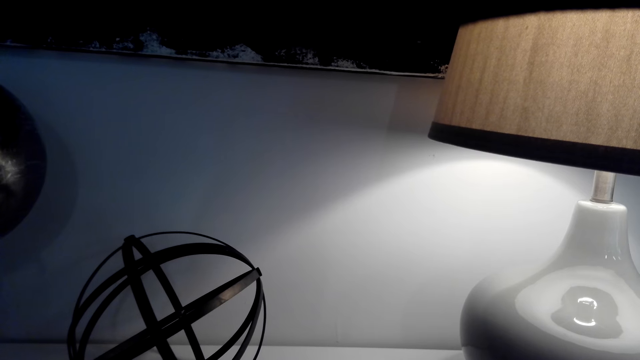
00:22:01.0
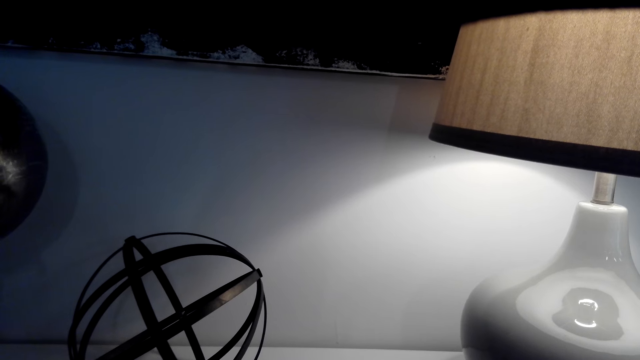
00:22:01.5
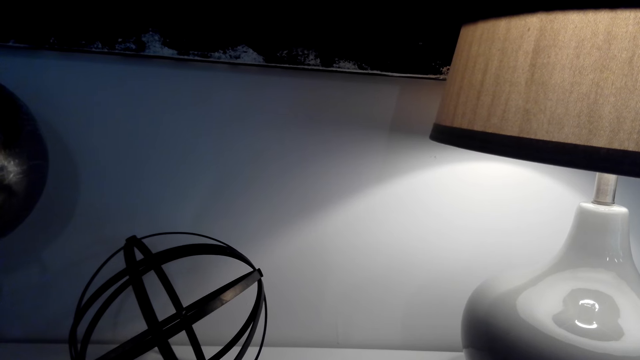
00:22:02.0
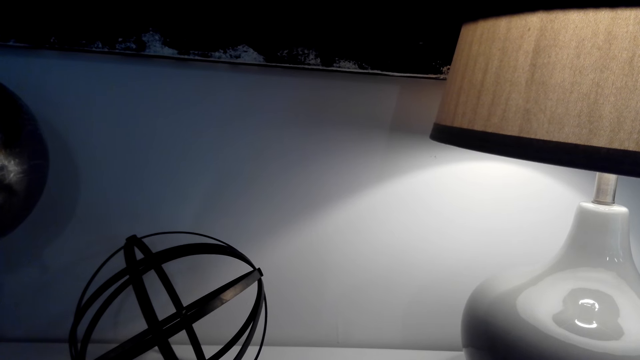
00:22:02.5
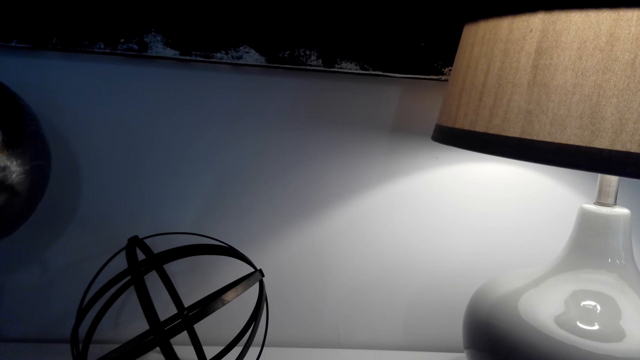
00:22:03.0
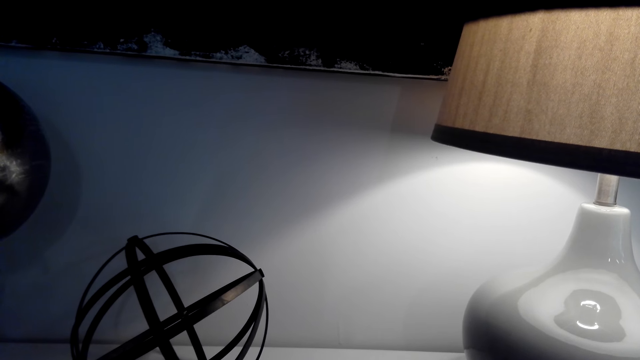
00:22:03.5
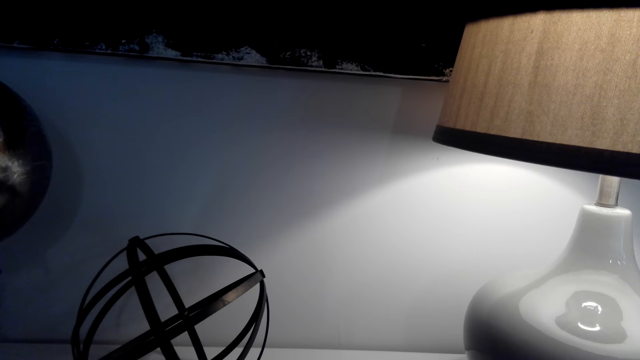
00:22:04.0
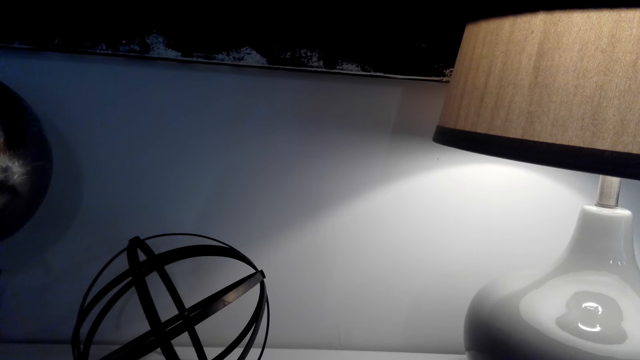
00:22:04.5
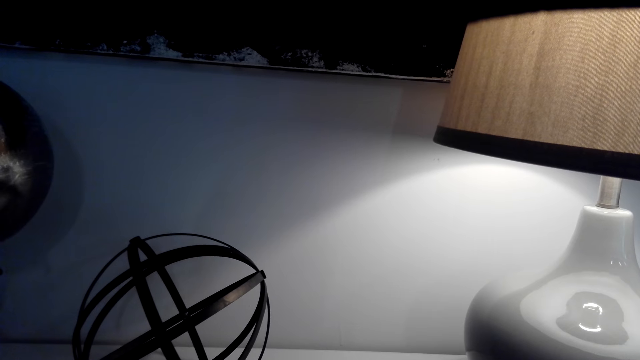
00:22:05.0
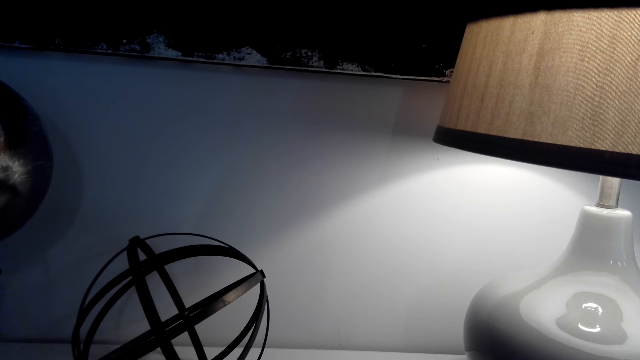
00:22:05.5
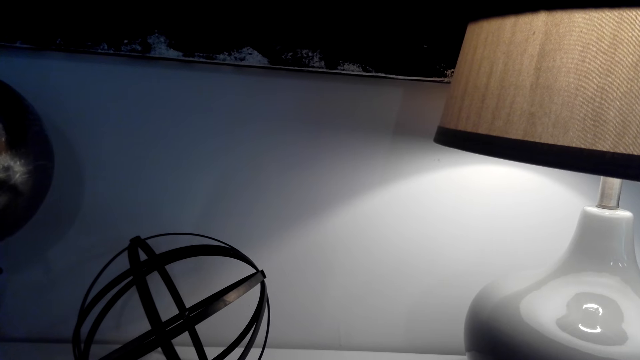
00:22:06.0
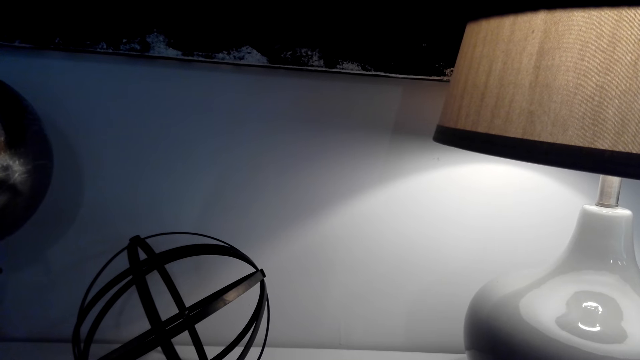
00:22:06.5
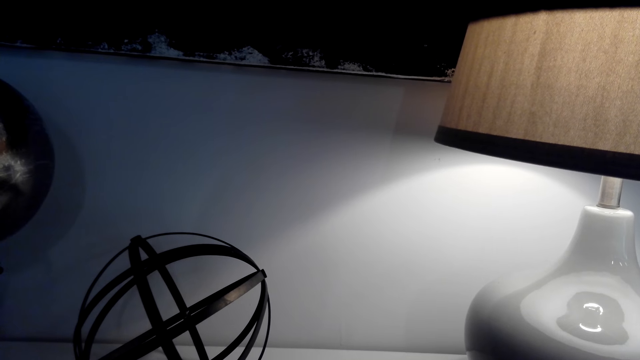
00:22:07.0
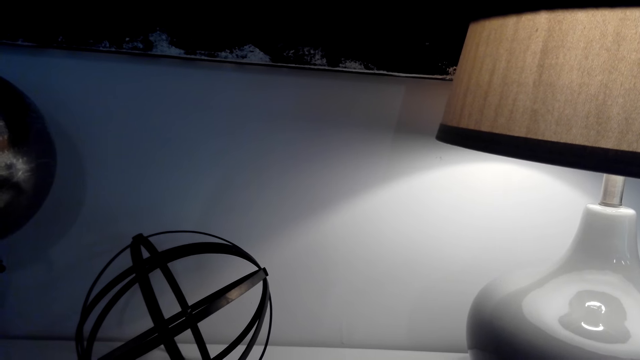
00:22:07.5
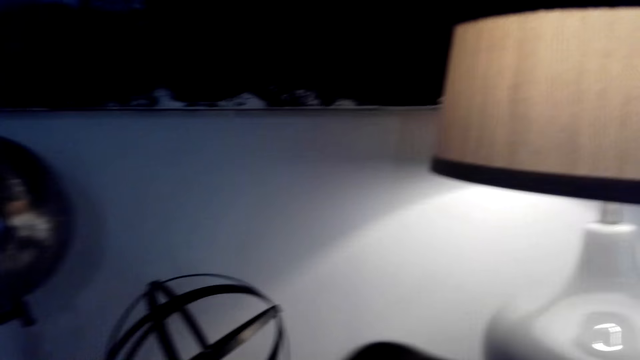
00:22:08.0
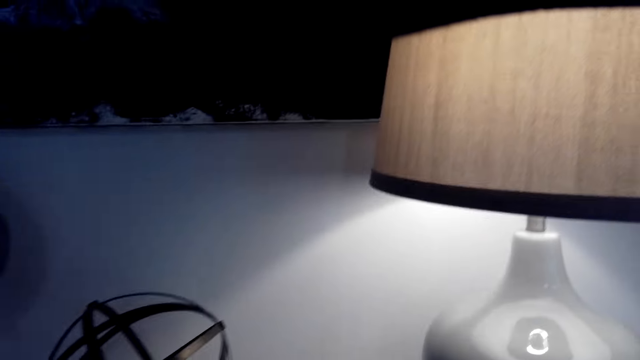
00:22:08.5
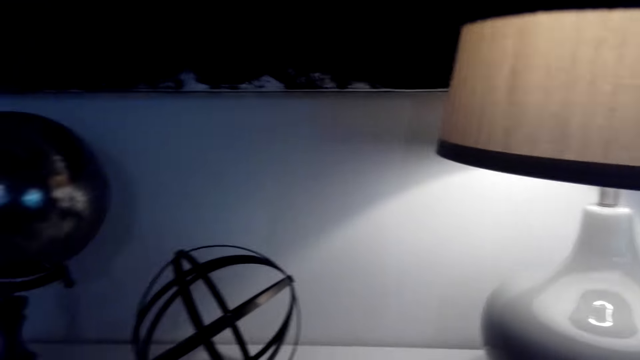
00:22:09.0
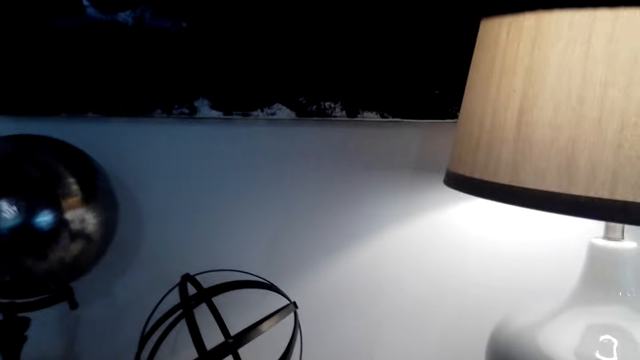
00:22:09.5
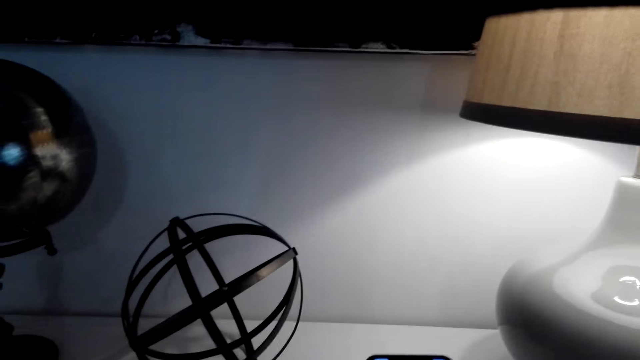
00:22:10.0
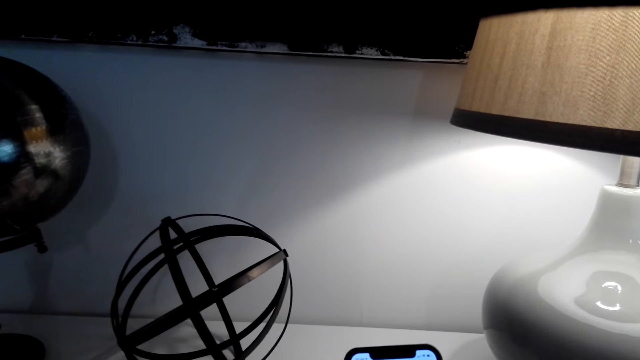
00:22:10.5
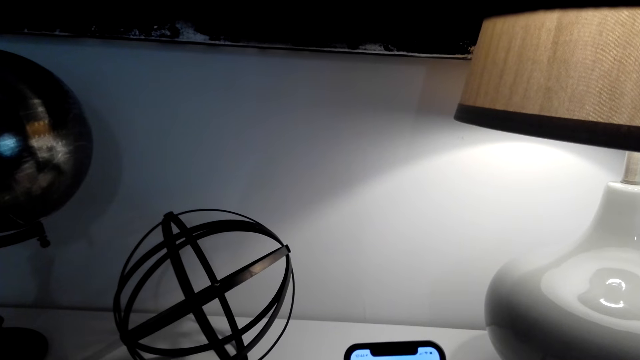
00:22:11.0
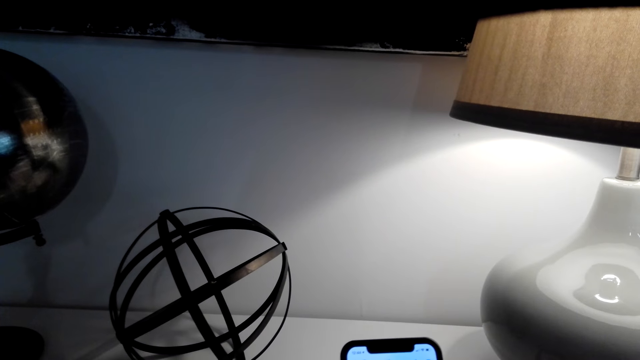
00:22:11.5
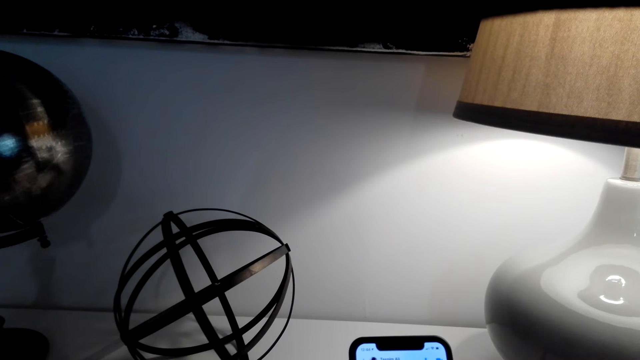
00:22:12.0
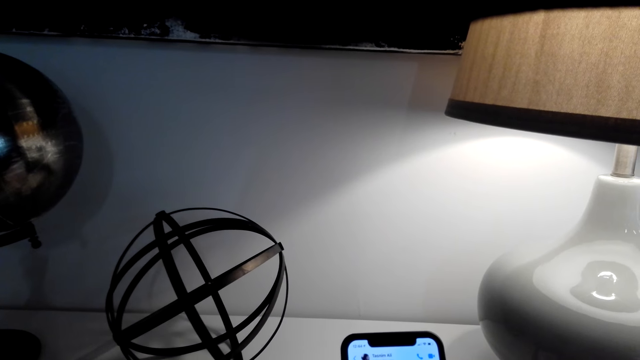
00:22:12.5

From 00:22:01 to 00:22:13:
The camera wearer browses the phone.

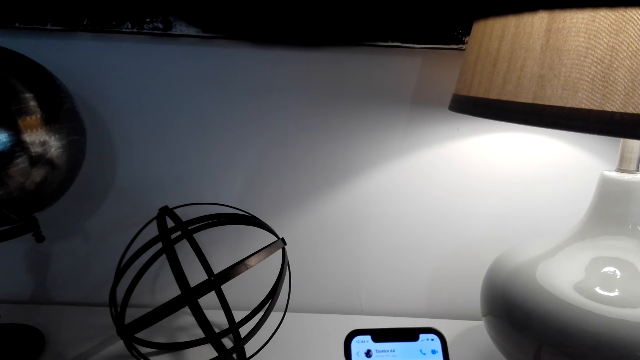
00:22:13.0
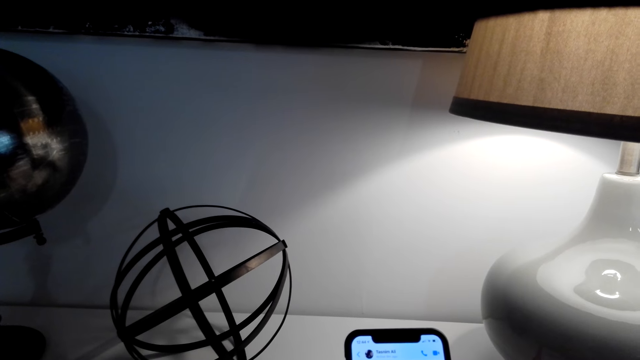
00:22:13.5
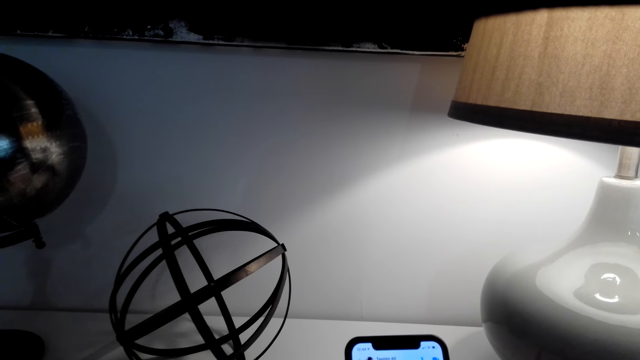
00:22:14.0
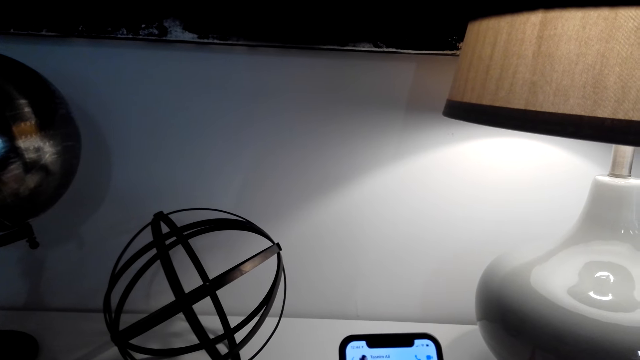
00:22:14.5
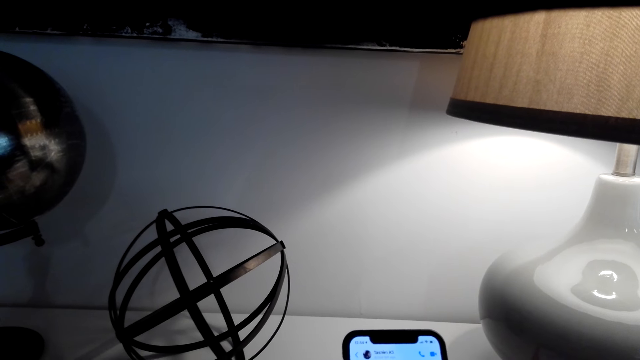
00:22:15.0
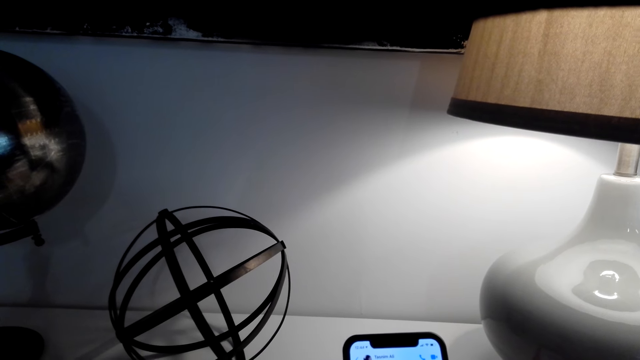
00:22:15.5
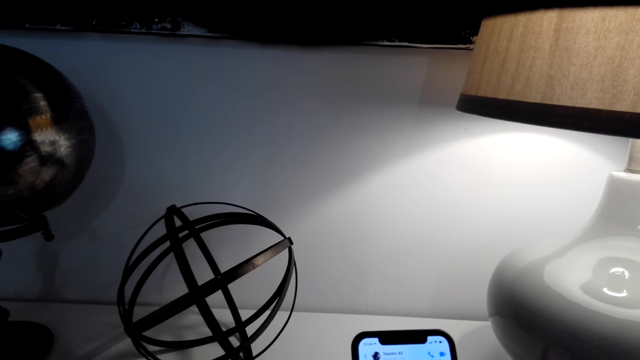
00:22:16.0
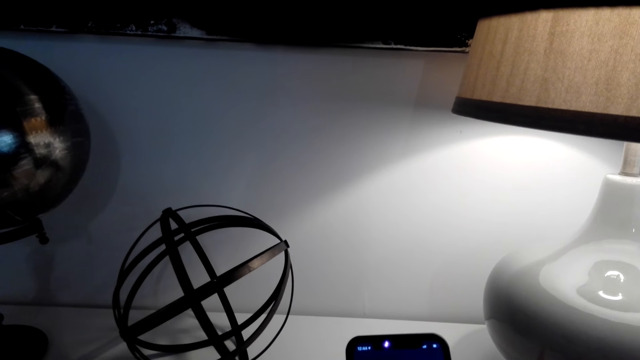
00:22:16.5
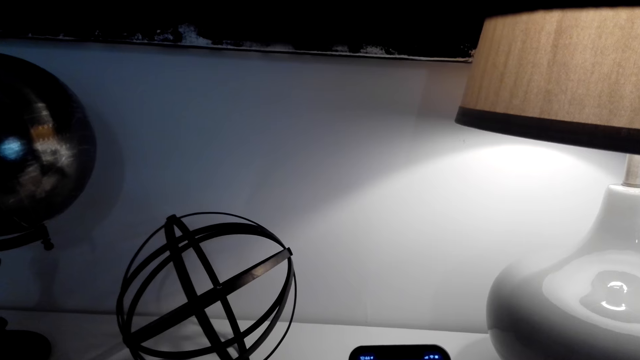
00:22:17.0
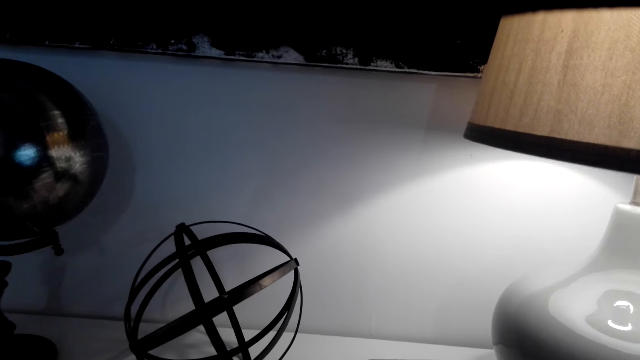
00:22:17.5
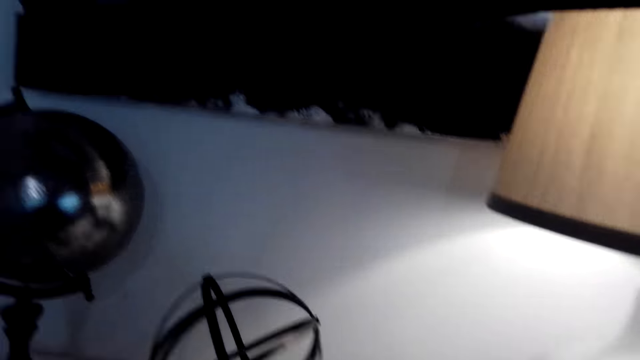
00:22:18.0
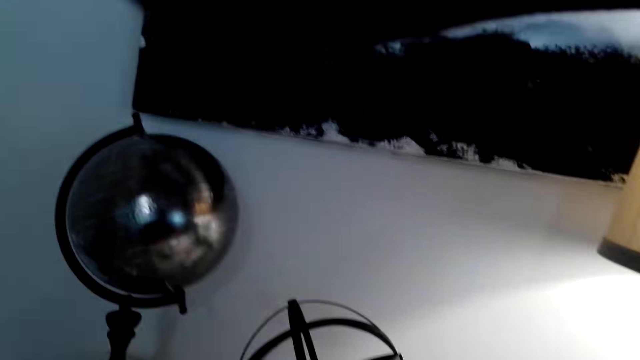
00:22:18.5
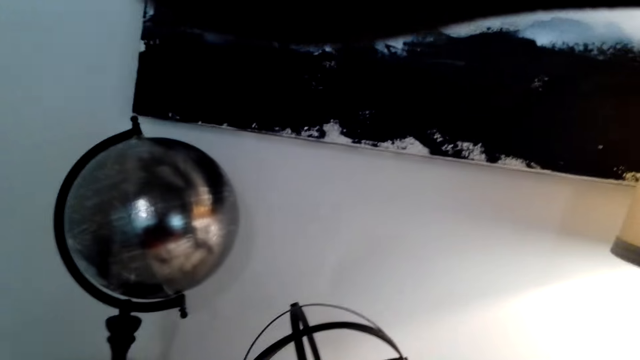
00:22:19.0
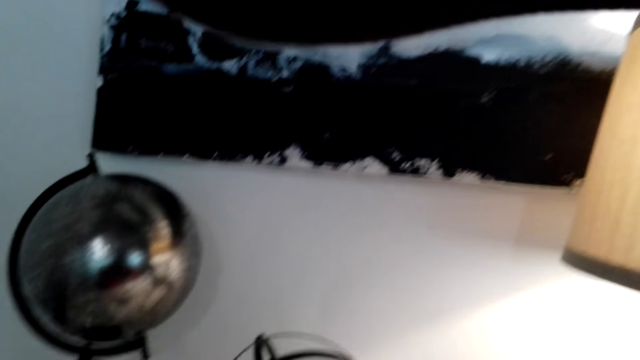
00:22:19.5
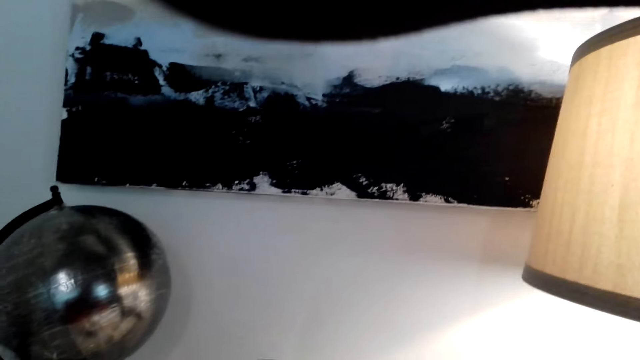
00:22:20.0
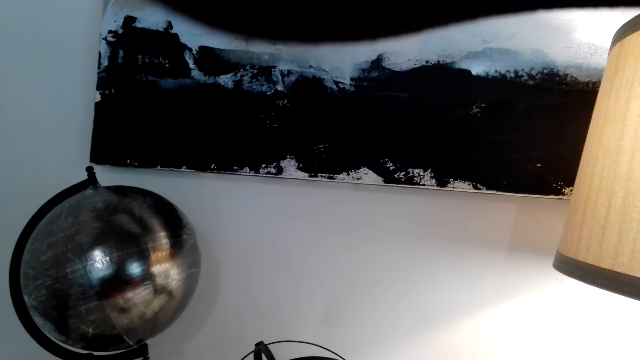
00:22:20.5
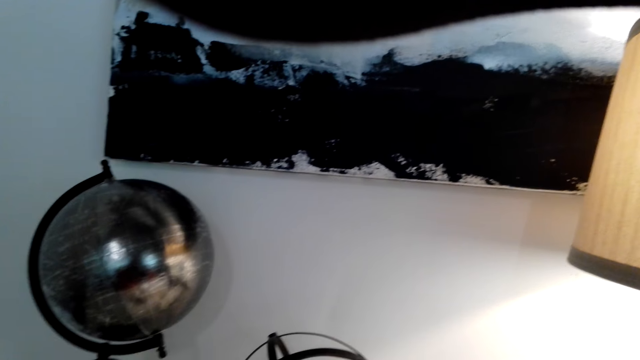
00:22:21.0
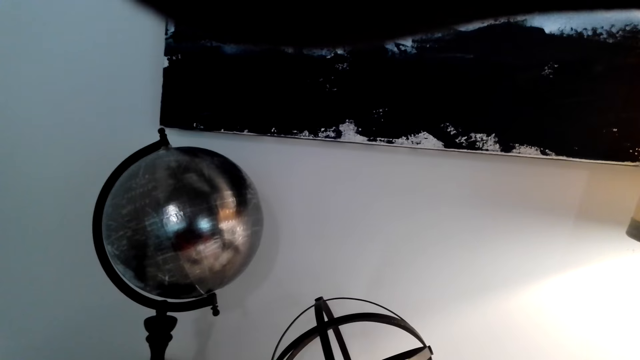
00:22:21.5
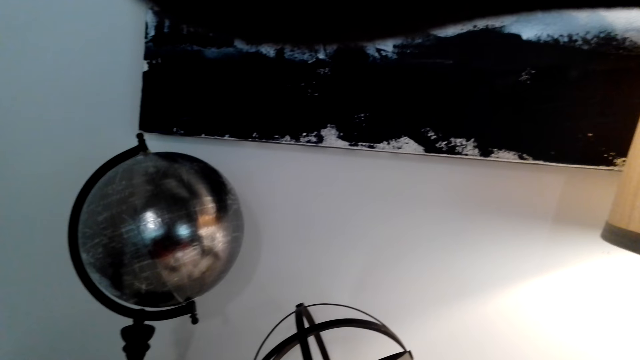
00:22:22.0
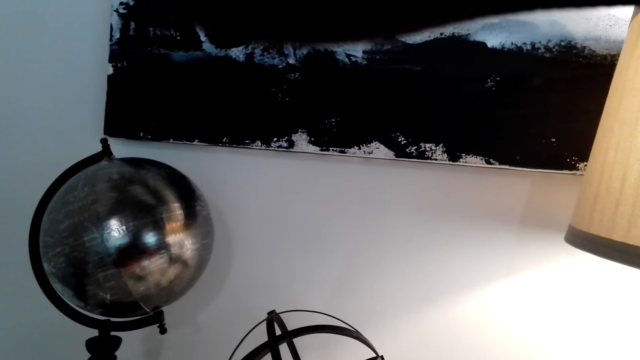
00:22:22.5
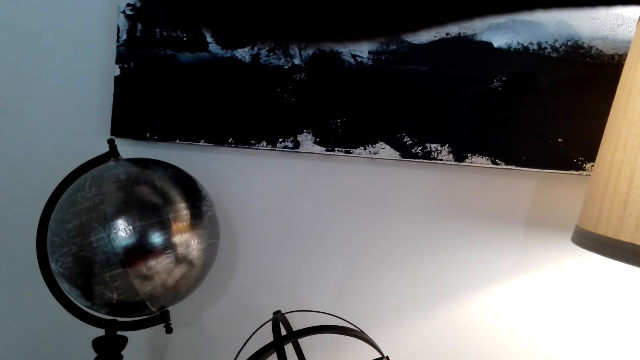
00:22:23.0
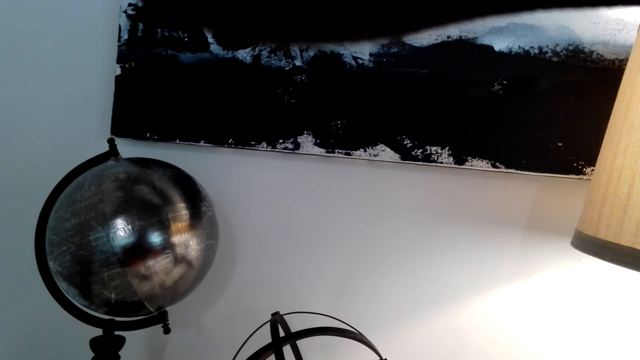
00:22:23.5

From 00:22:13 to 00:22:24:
The camera wearer holds the phone. They talk over the phone.
